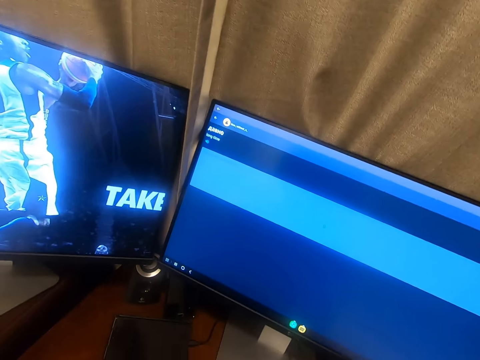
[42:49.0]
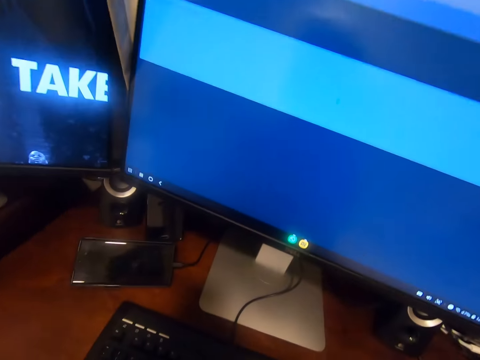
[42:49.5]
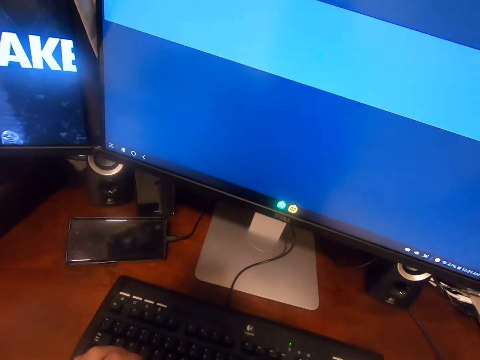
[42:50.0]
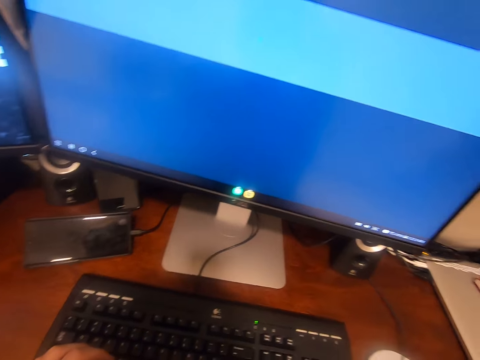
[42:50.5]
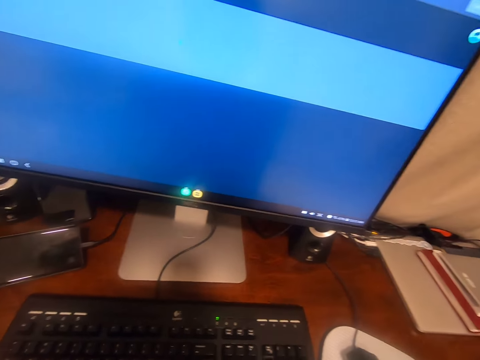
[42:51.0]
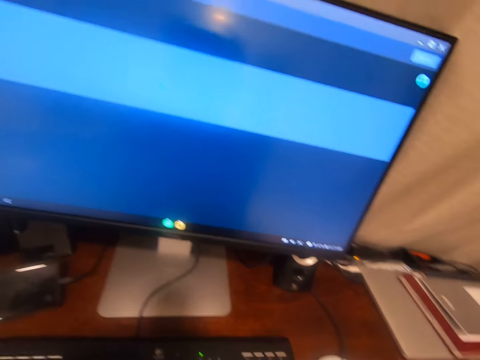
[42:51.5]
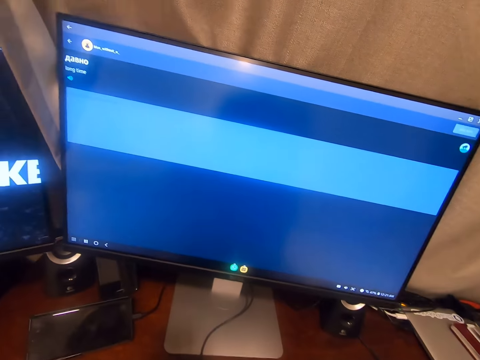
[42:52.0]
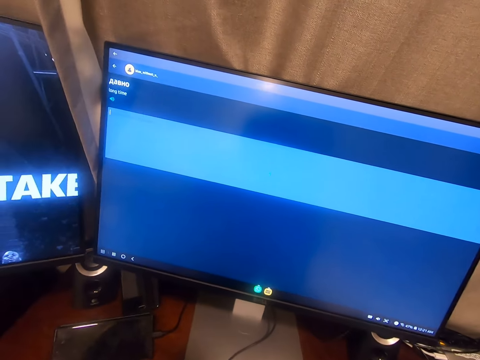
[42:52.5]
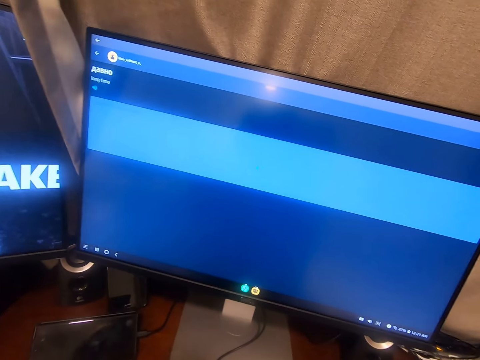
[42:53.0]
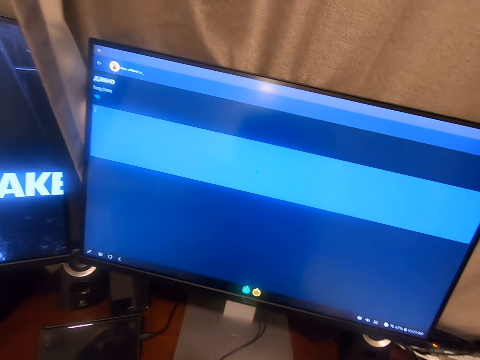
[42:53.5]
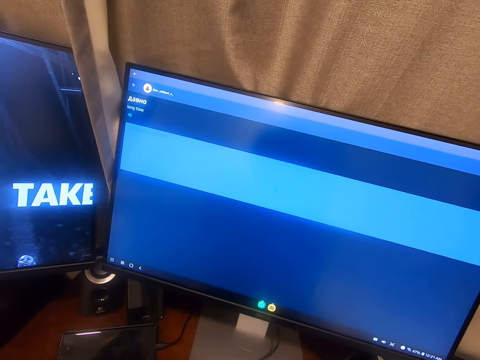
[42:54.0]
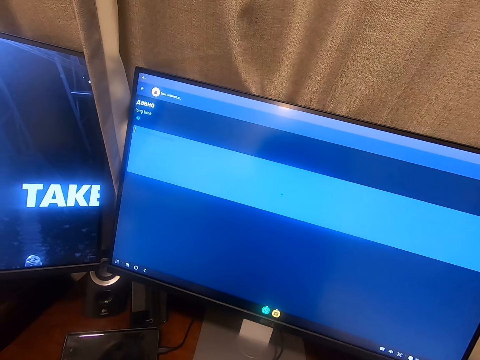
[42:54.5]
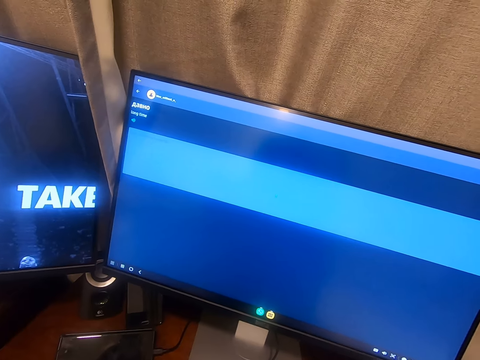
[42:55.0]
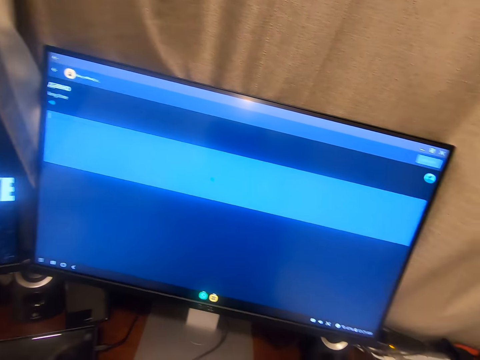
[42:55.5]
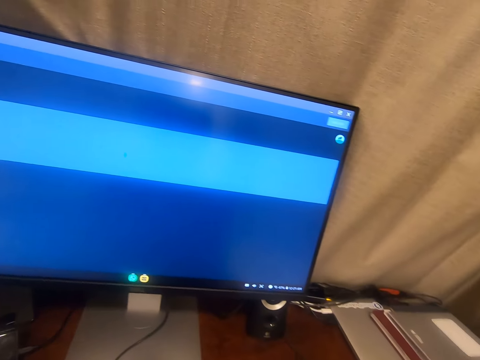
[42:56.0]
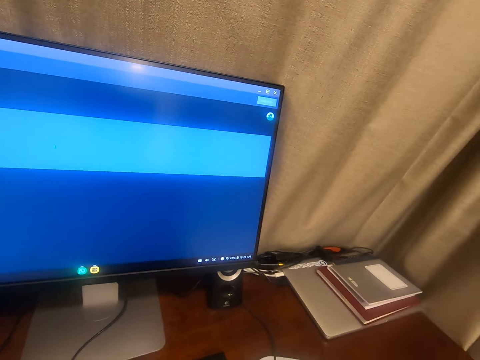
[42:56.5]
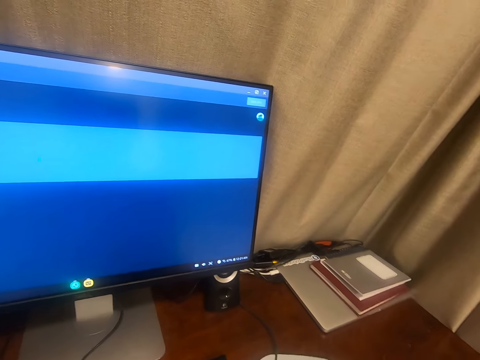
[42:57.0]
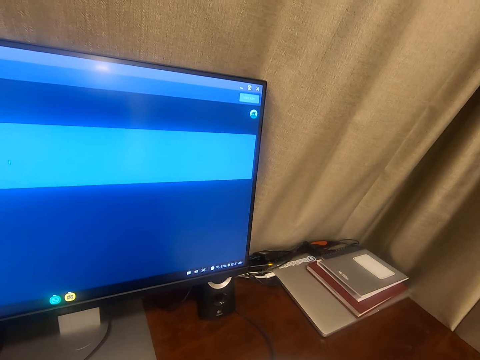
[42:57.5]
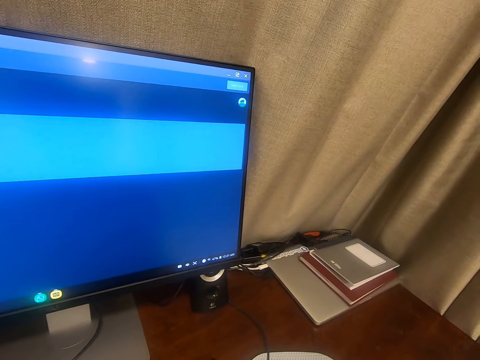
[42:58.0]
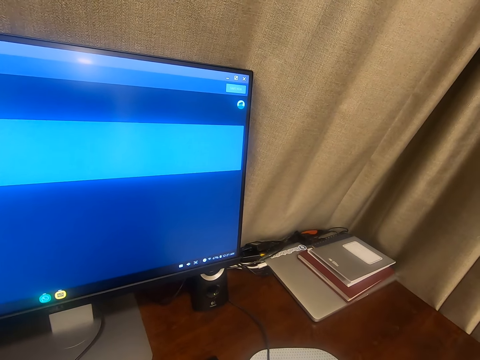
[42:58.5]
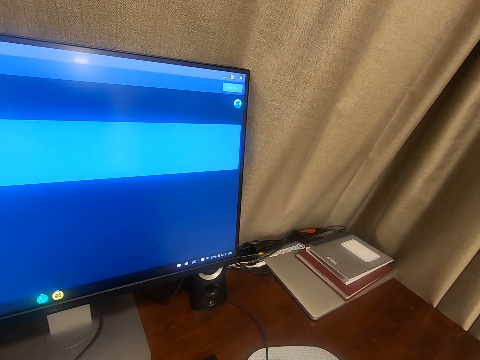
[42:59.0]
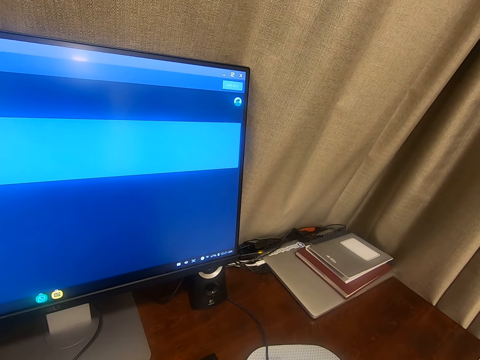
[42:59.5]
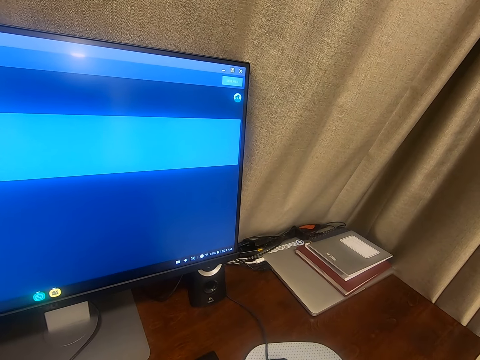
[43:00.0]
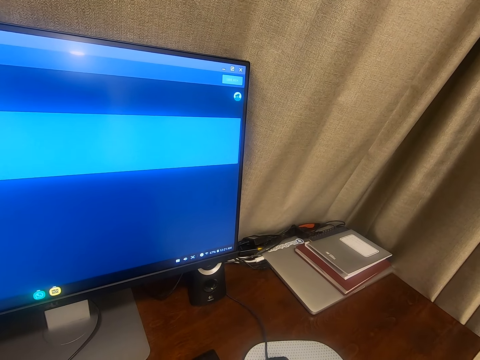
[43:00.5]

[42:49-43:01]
The camera wearer moves closer to a monitor. They look around the room.

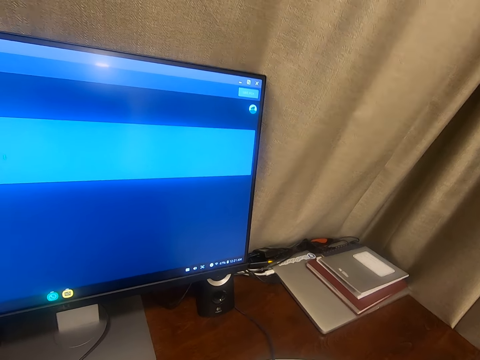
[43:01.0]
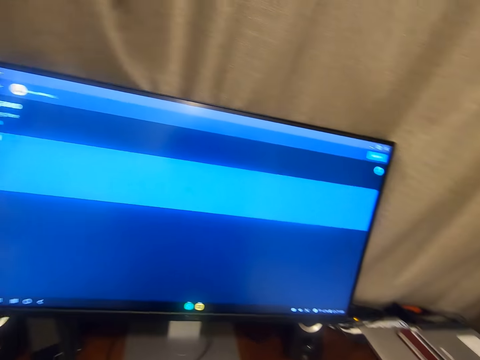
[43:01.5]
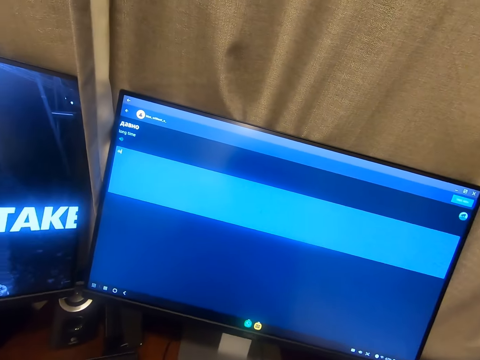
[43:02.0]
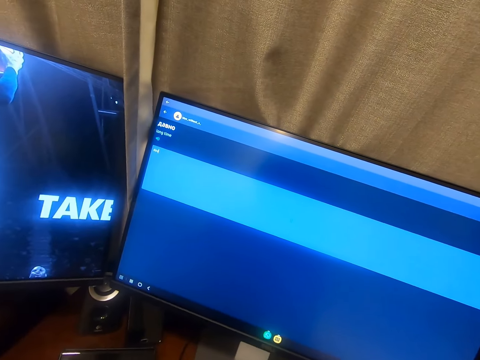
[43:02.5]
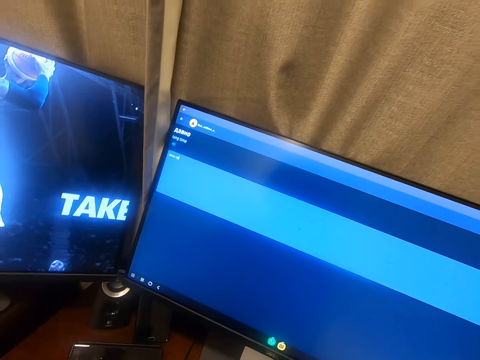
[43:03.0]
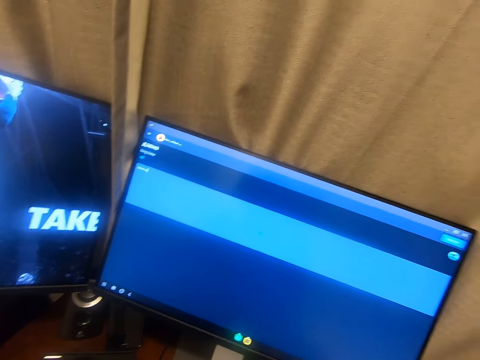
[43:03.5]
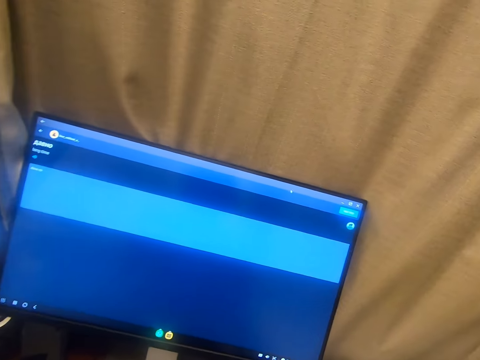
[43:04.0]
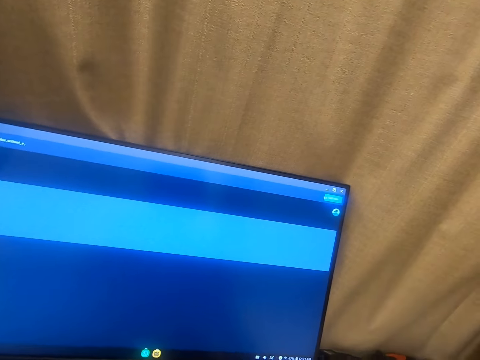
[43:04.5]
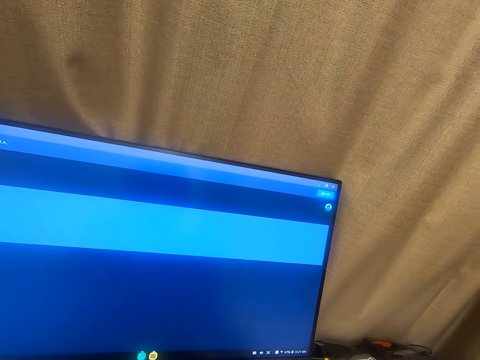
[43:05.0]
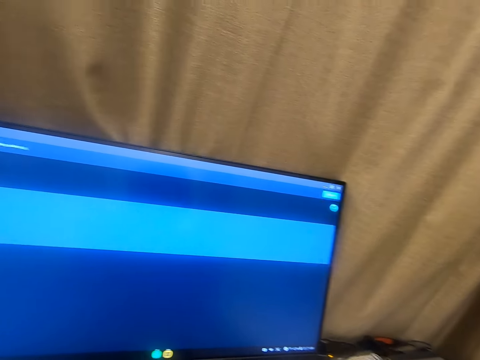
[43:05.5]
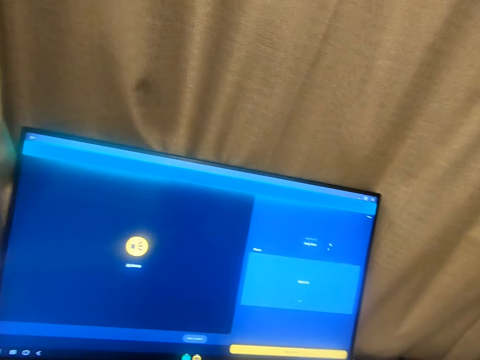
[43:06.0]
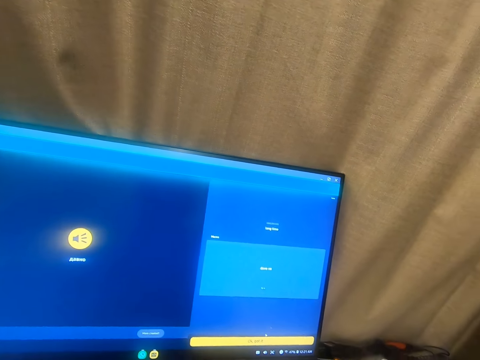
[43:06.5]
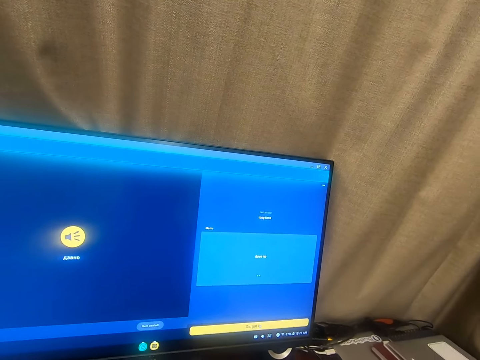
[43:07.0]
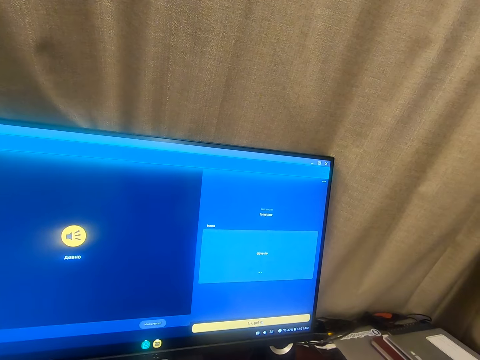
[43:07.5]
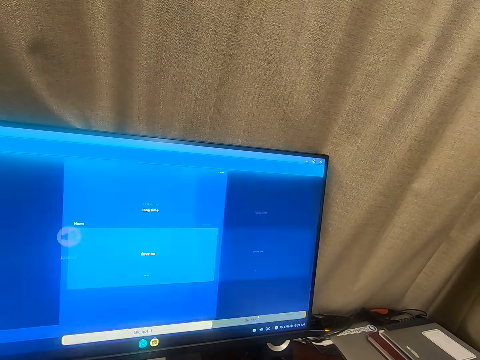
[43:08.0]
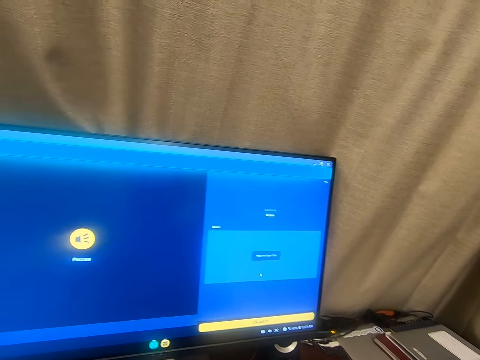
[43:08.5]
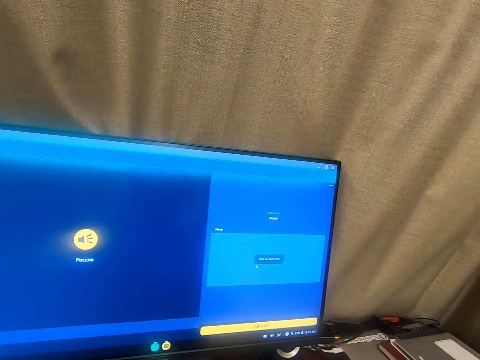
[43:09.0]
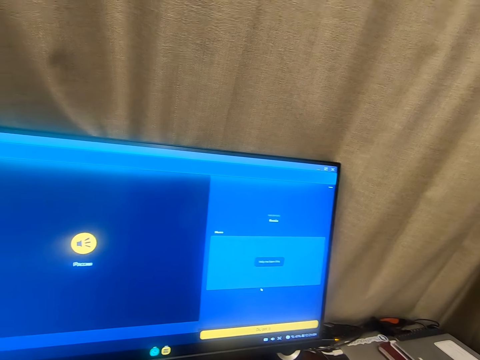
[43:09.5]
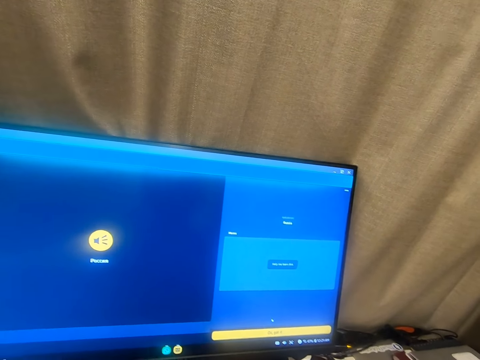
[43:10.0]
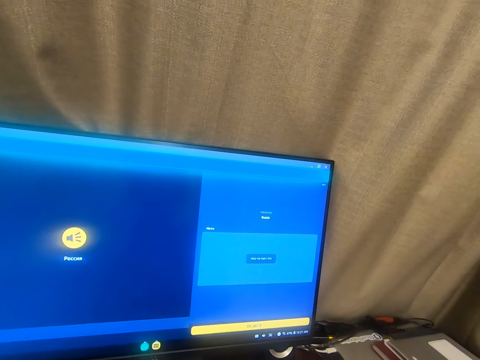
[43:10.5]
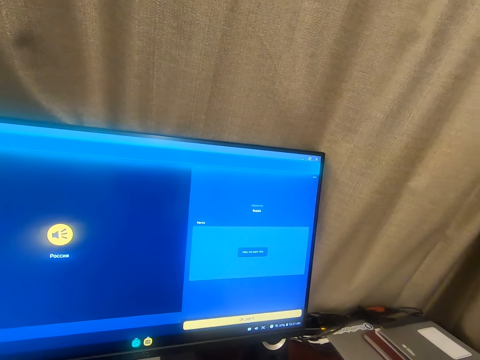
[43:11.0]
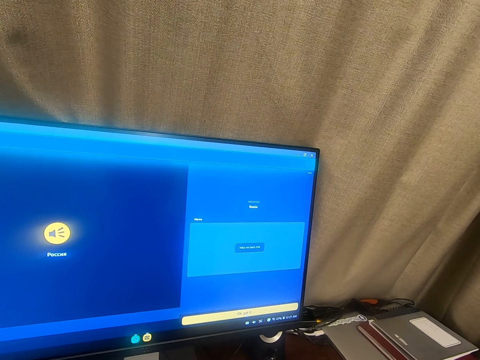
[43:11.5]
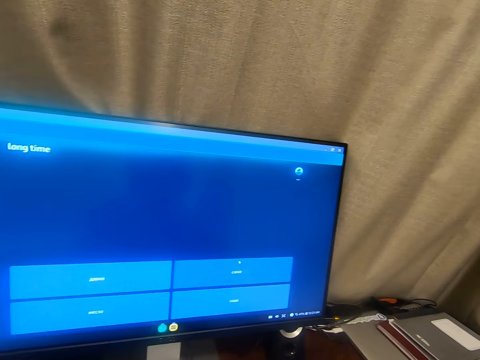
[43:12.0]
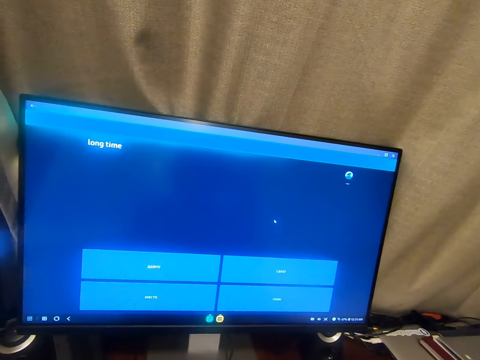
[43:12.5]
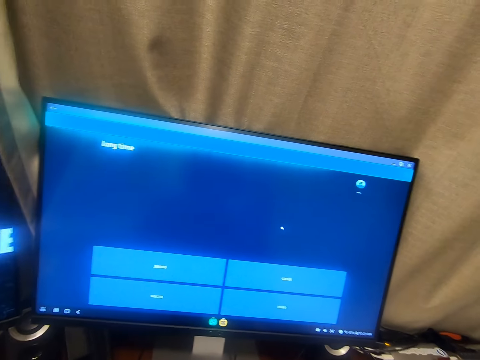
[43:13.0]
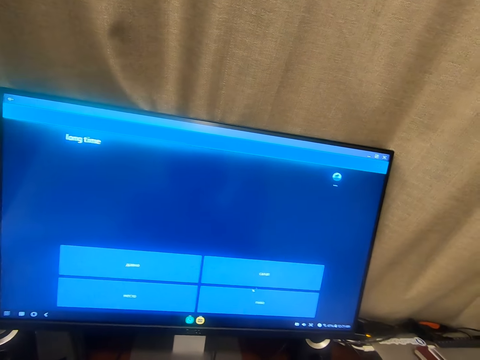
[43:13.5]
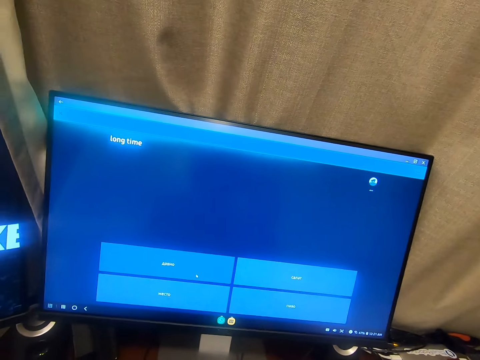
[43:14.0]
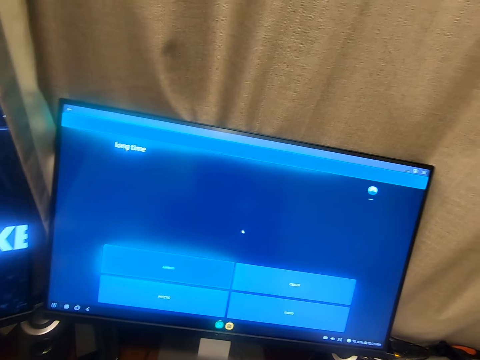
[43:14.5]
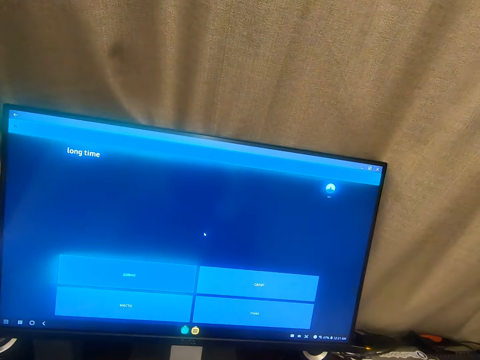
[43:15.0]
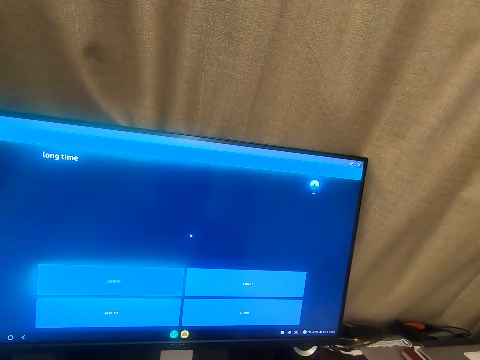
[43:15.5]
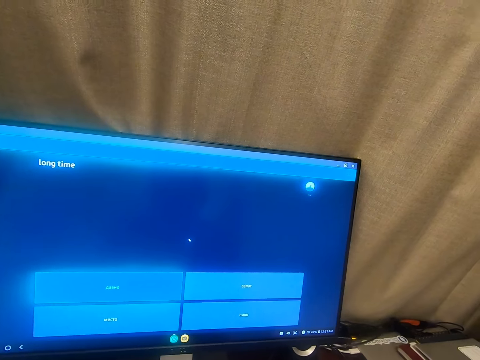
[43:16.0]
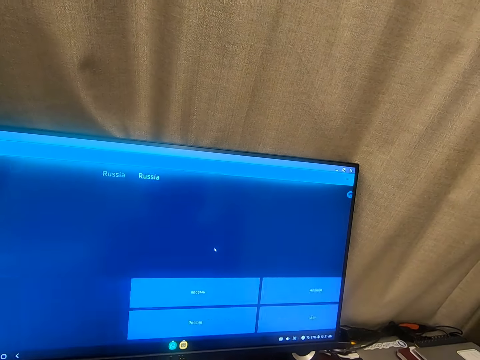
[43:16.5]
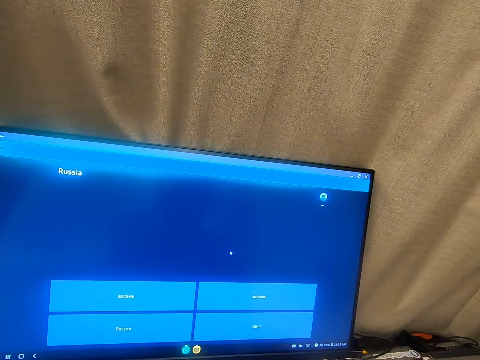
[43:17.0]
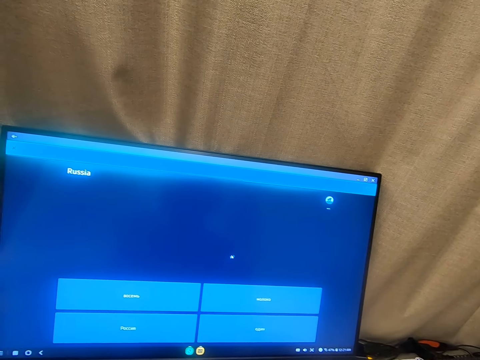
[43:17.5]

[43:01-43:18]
The camera wearer looks around the room. He moves closer to a monitor. He clicks a mouse with his hand. He clicks the mouse repeatedly.
